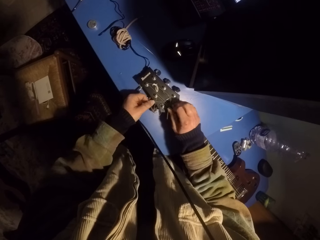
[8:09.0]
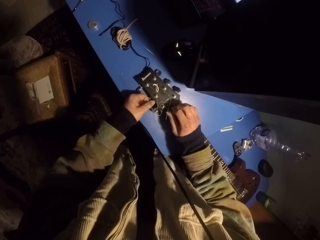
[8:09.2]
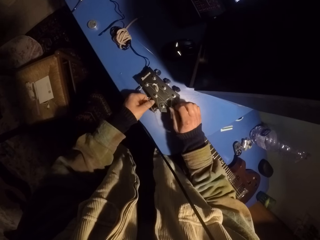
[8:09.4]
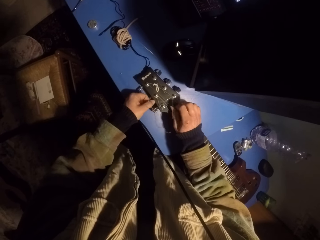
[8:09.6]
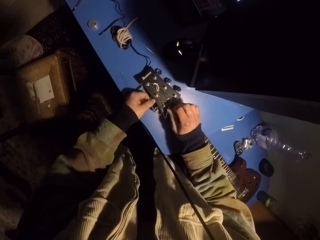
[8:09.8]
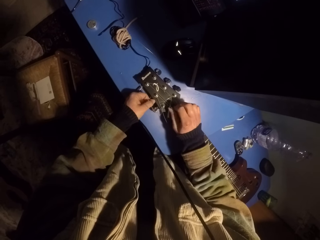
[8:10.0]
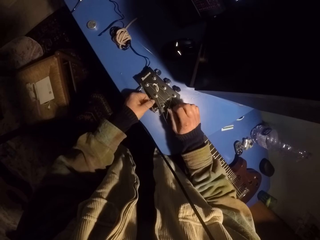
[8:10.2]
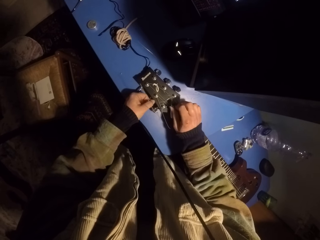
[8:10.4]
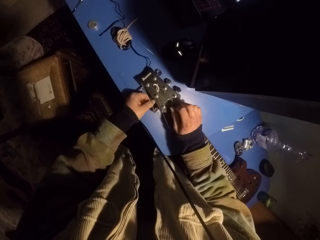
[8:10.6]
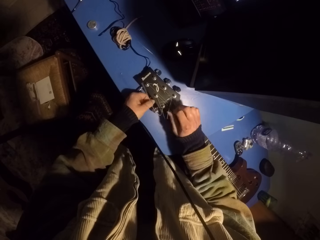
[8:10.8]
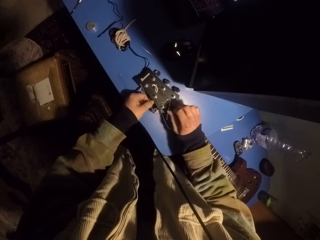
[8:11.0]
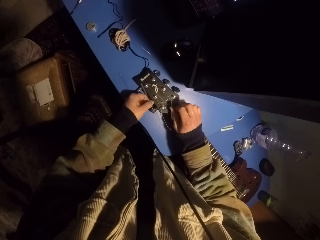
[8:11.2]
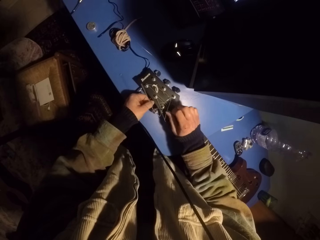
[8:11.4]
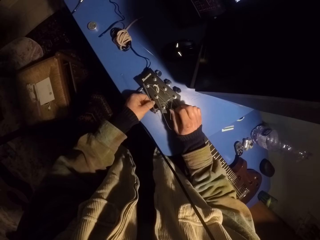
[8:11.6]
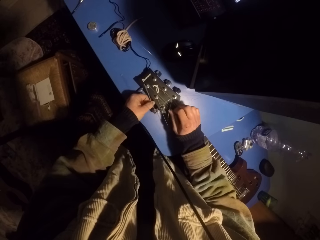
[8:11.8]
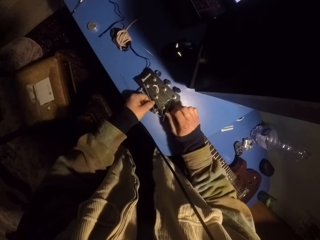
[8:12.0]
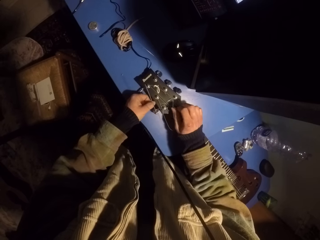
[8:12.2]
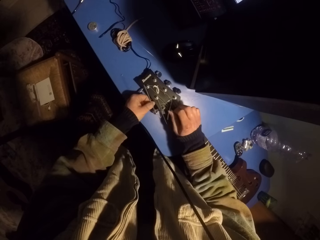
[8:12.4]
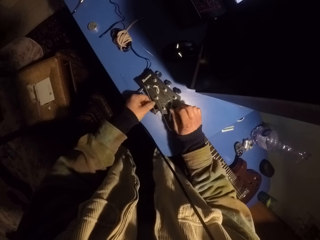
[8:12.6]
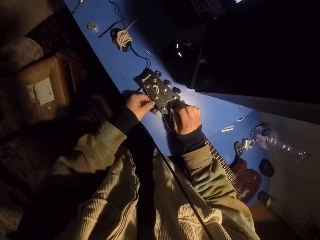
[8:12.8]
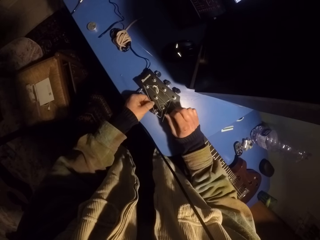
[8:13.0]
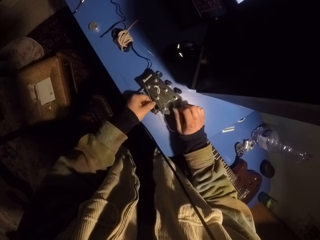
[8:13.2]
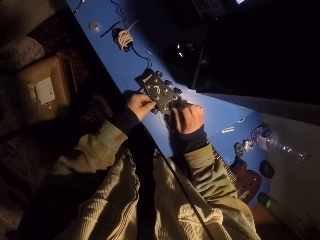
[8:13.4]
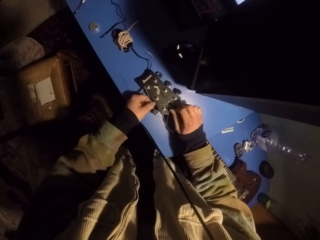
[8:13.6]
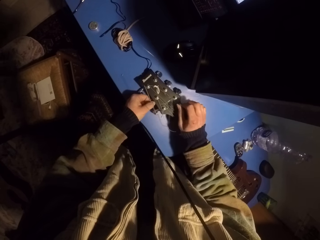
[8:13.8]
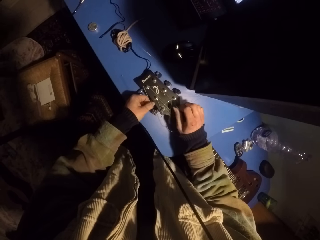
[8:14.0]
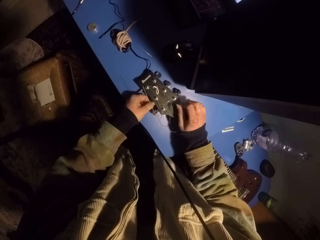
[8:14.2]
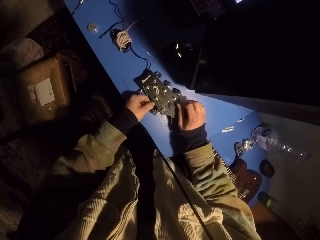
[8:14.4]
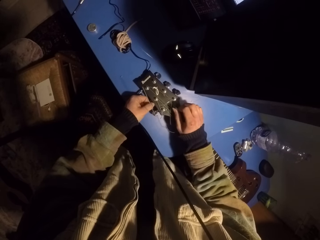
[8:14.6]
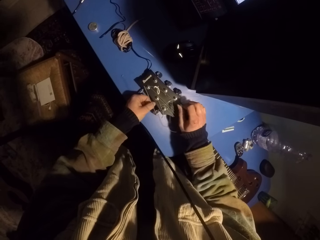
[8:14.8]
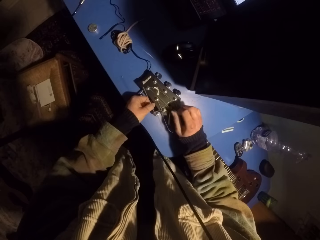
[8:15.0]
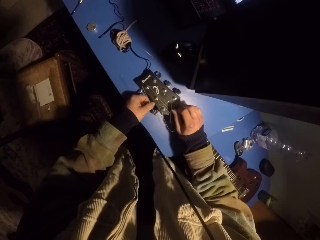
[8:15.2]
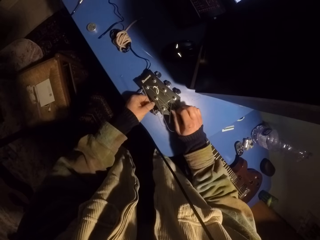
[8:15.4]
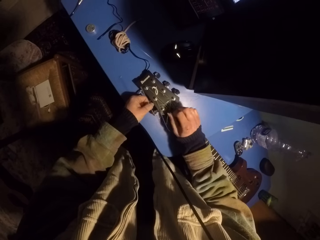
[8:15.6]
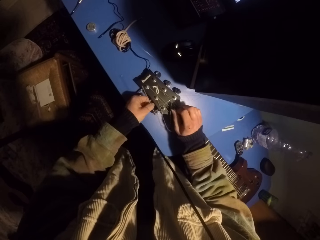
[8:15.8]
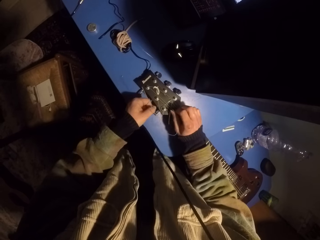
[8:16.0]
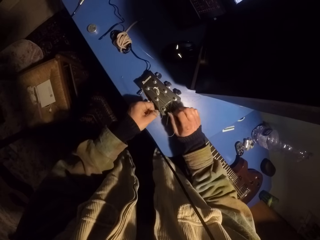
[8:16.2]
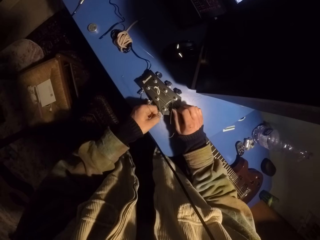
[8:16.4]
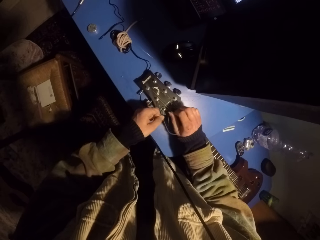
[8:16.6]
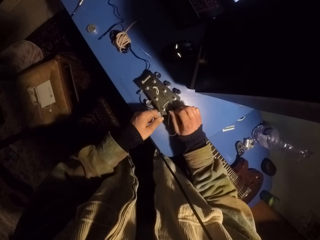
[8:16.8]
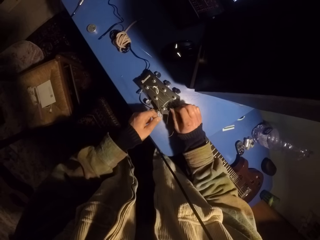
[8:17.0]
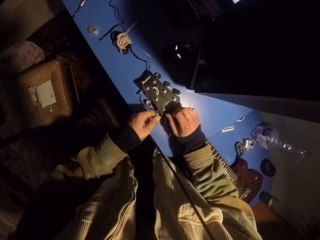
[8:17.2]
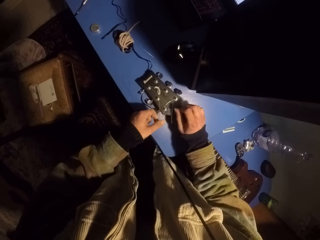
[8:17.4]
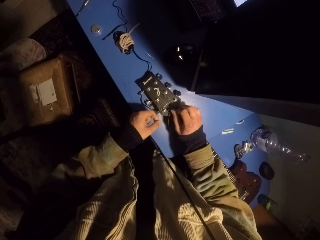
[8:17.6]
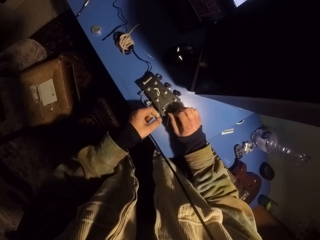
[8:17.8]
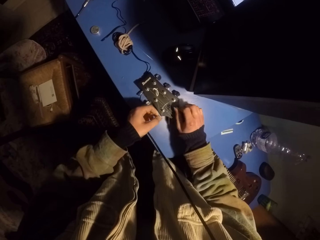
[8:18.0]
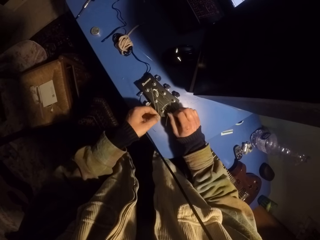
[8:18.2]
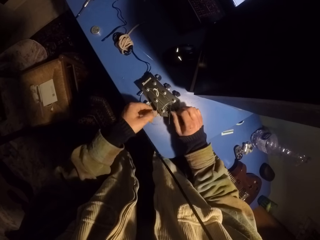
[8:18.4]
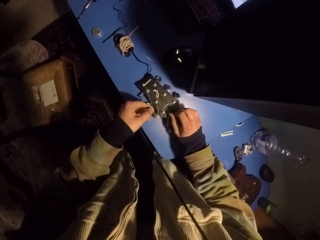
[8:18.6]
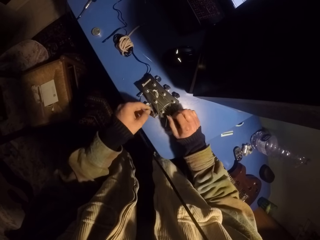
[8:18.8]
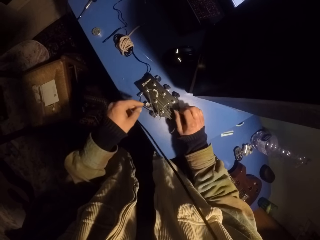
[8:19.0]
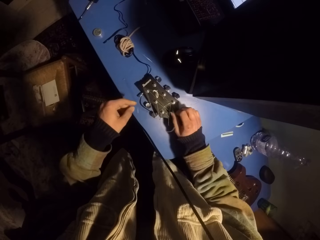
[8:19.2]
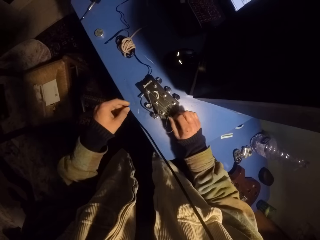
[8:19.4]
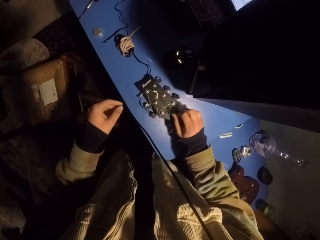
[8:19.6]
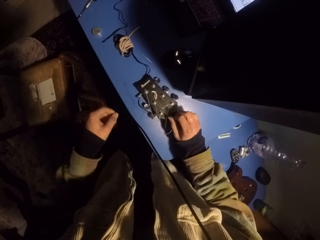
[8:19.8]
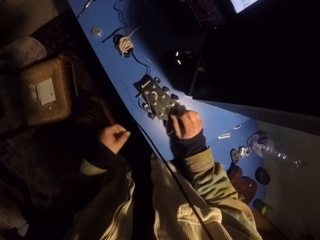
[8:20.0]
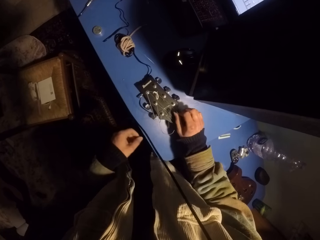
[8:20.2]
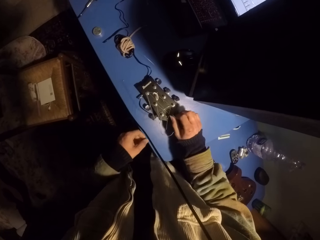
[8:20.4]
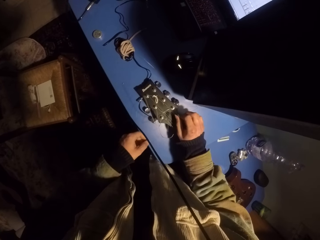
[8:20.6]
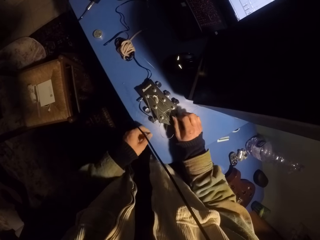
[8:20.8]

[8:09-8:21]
The camera wearer plays the guitar with a pick. They move the guitar strings.

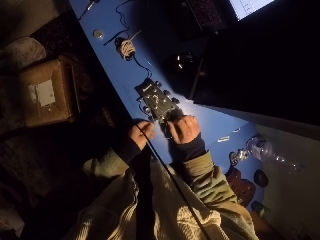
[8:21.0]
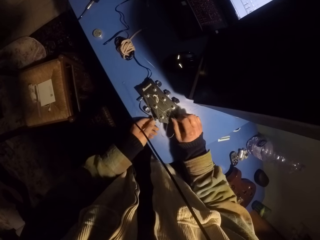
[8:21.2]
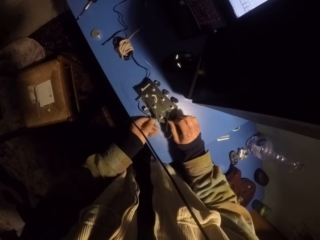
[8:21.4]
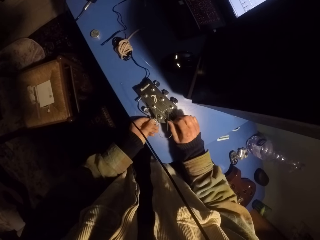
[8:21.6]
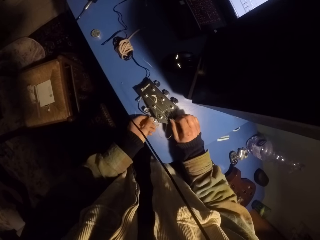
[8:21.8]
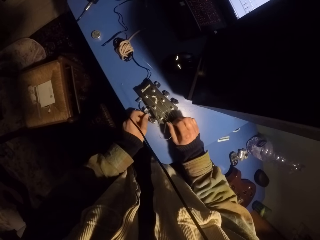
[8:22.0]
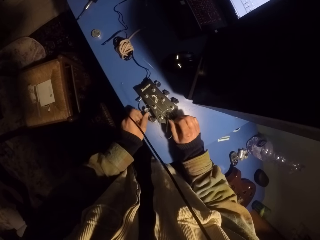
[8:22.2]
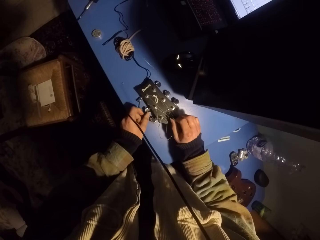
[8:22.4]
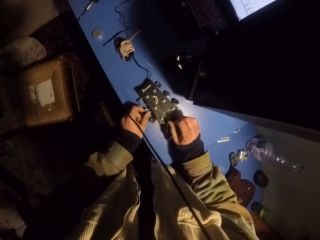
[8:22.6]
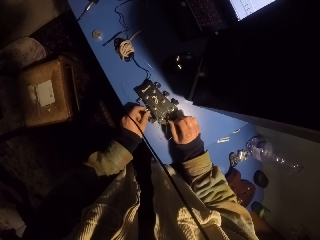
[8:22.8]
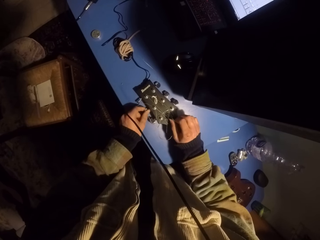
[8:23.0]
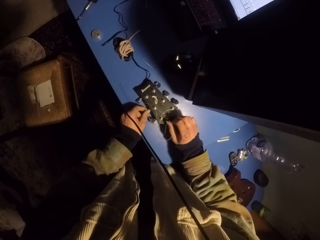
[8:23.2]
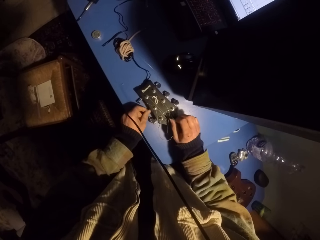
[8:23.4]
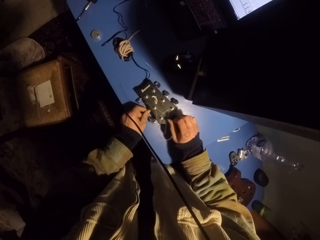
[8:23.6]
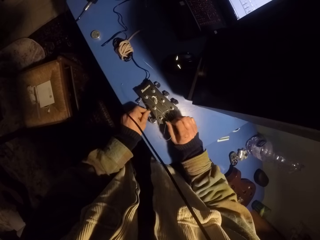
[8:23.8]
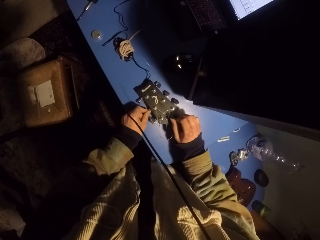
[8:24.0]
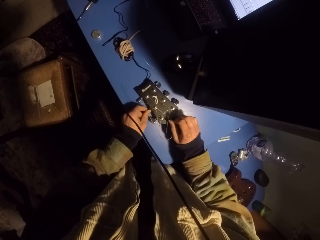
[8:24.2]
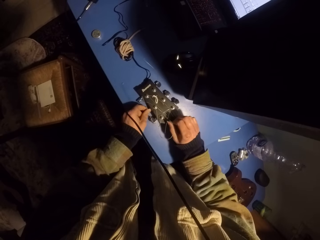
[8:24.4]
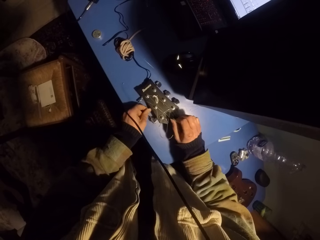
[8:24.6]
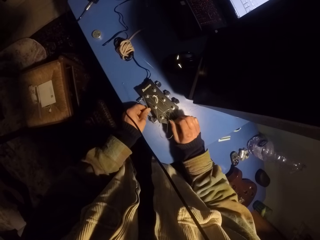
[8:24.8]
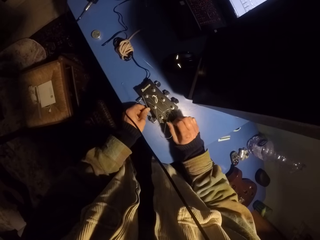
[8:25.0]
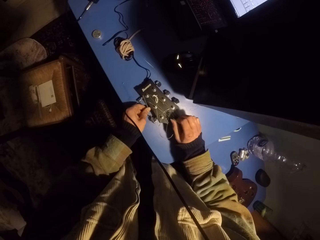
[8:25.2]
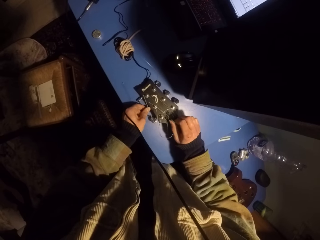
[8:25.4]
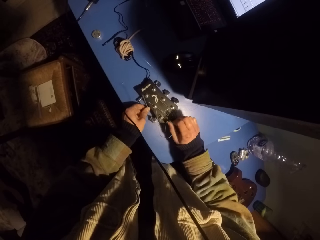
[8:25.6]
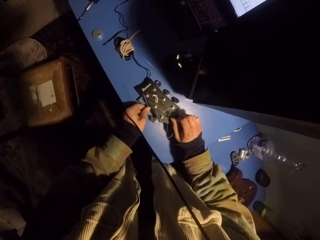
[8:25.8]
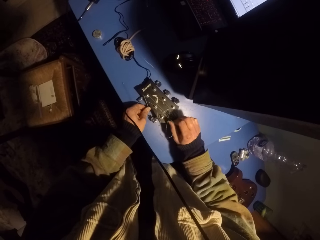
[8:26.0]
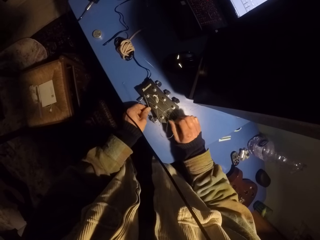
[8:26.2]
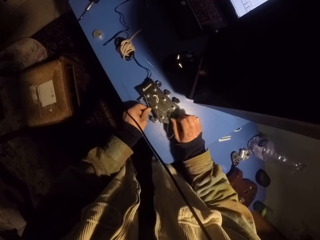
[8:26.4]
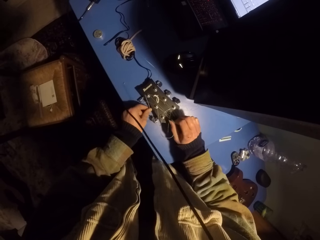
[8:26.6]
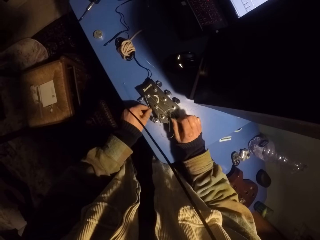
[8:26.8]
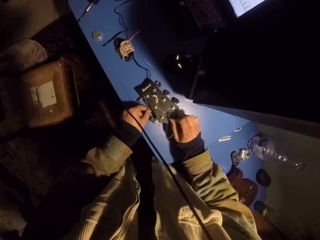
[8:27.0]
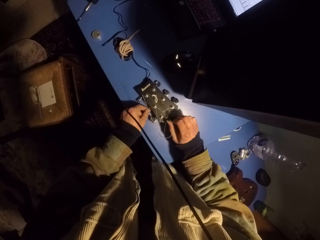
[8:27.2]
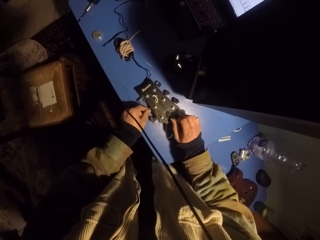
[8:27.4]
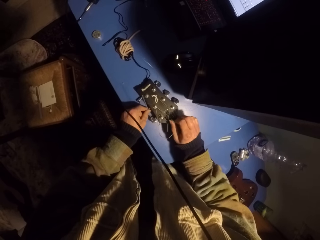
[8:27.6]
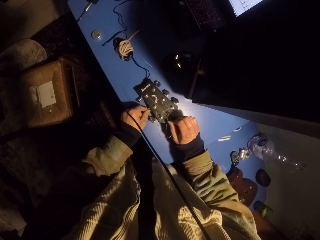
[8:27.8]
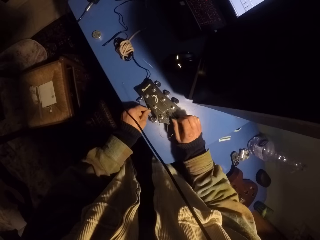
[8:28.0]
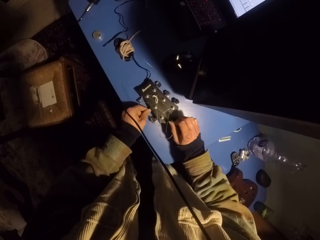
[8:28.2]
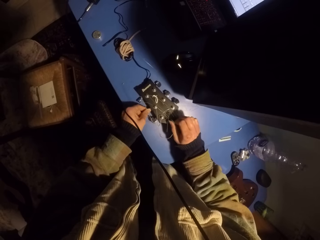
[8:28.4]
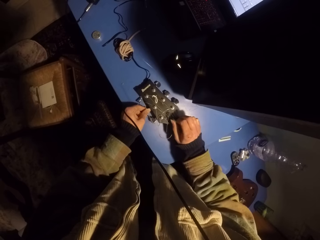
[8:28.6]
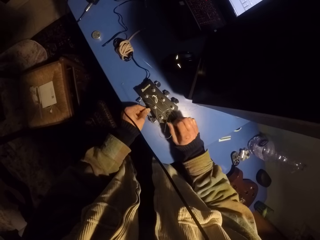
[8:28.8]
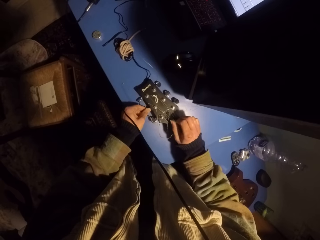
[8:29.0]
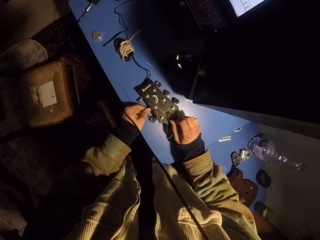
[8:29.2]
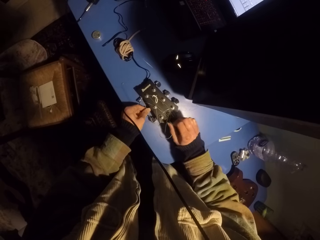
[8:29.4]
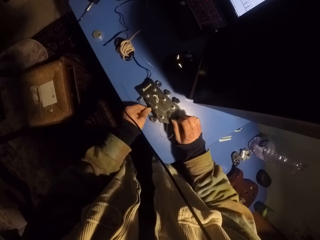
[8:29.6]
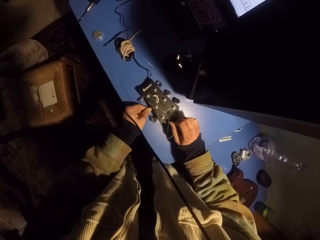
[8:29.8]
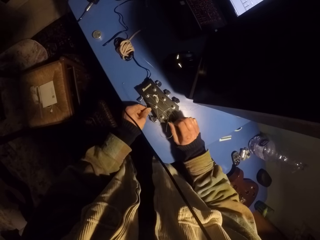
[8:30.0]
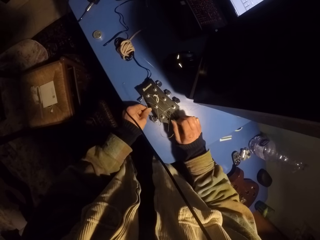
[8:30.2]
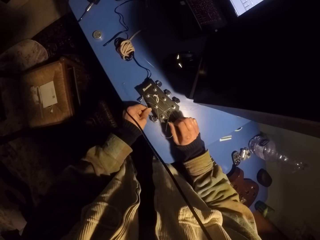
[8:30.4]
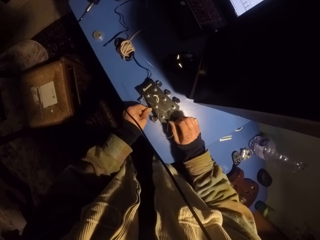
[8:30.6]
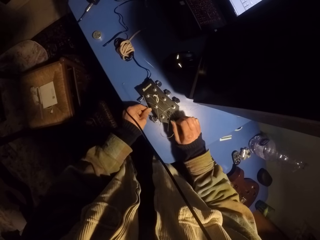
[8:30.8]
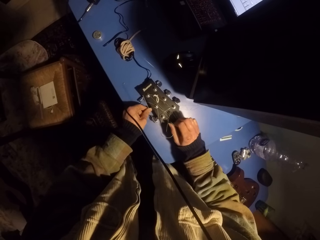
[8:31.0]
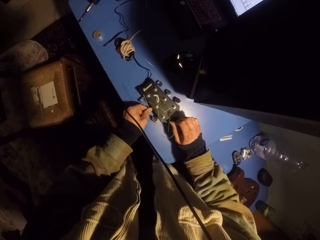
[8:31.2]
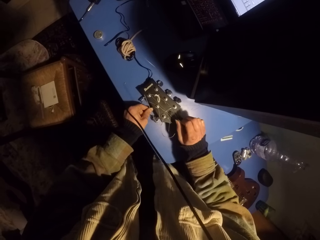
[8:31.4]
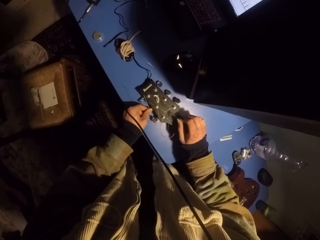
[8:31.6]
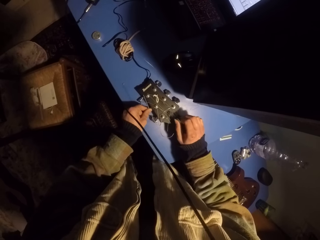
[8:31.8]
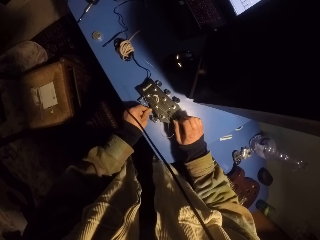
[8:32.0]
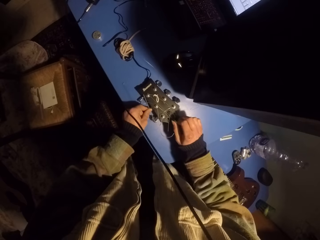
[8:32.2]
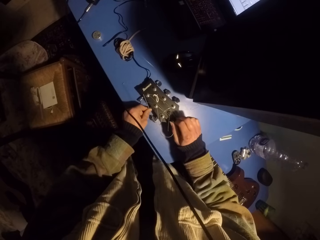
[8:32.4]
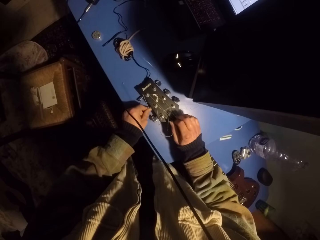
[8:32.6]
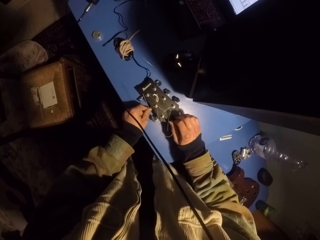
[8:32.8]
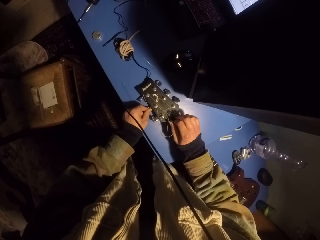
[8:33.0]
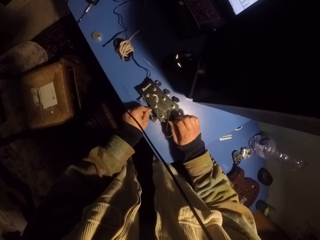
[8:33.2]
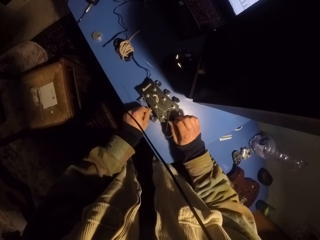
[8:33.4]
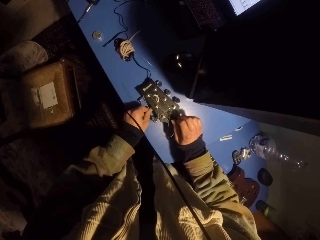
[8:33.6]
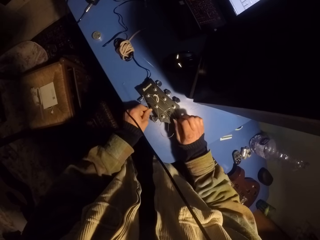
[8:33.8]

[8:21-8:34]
The camera wearer turns a guitar peg.
